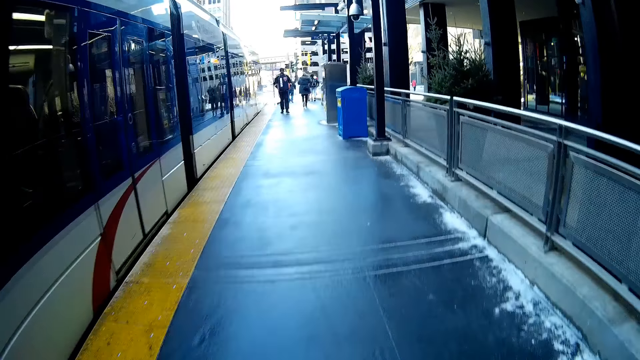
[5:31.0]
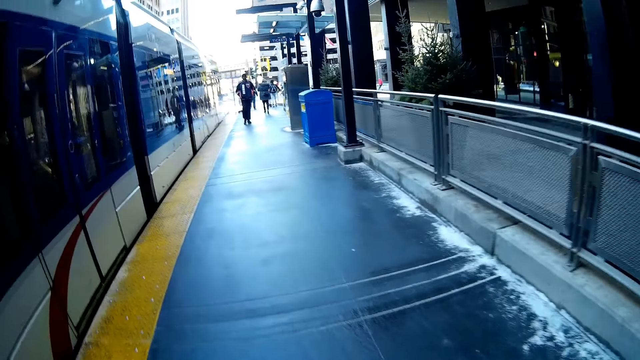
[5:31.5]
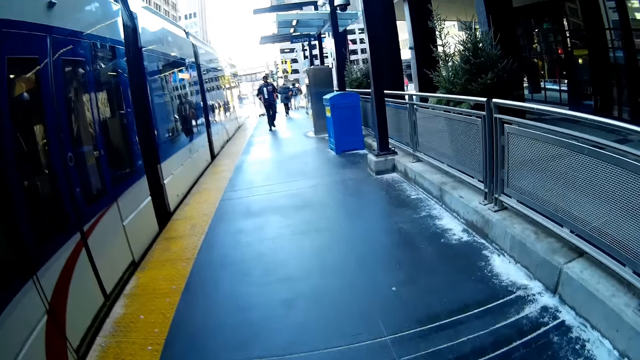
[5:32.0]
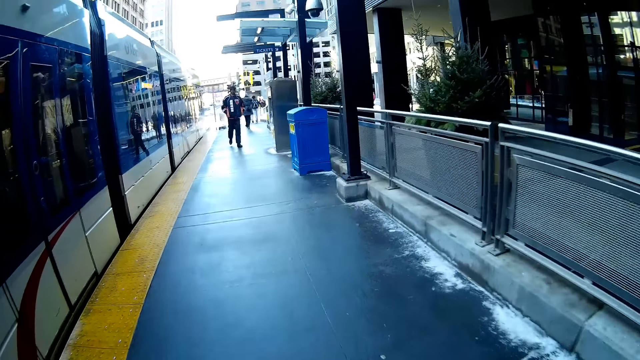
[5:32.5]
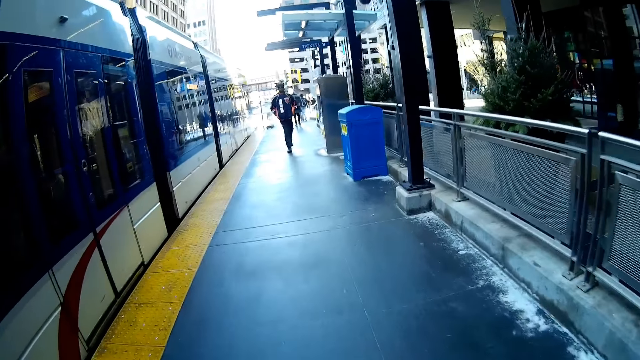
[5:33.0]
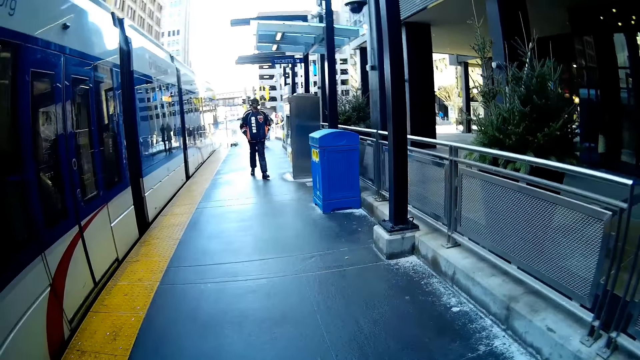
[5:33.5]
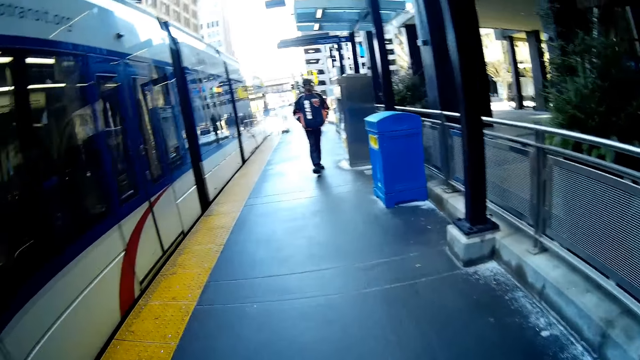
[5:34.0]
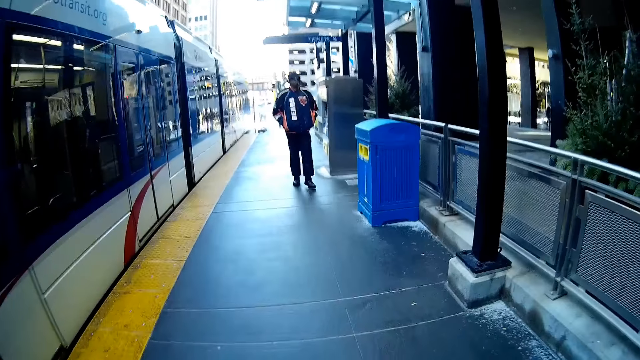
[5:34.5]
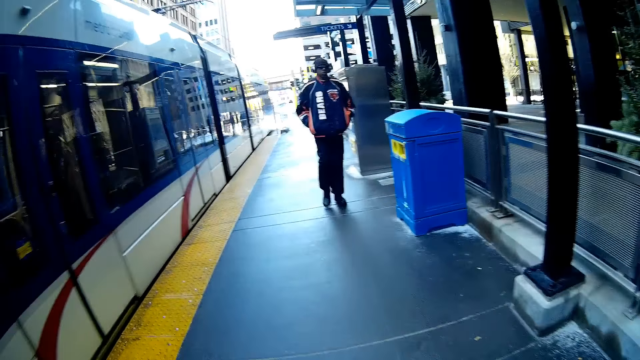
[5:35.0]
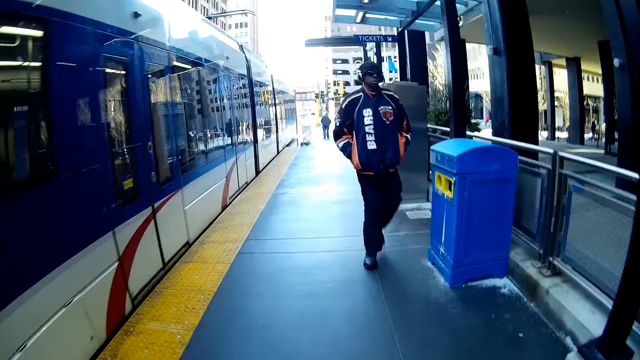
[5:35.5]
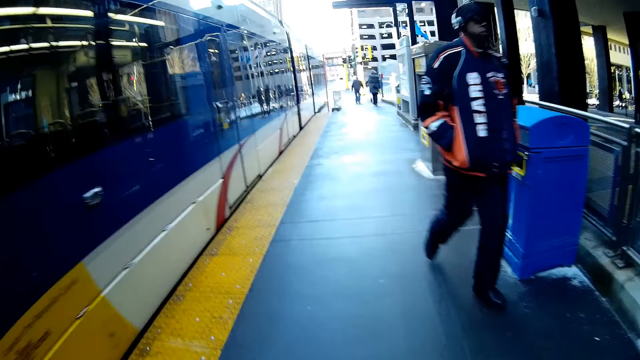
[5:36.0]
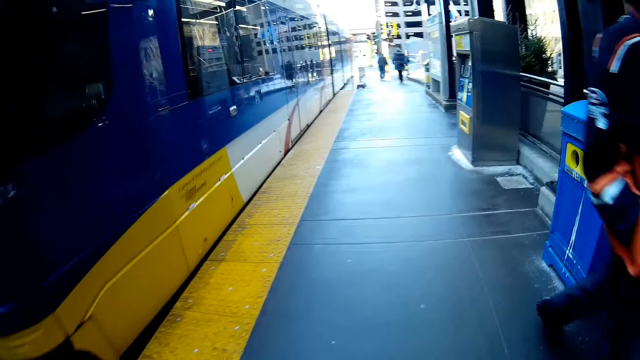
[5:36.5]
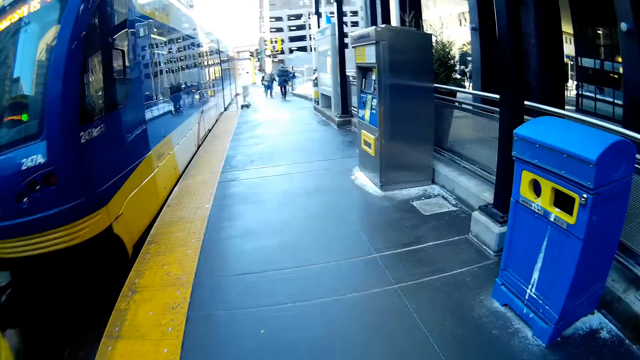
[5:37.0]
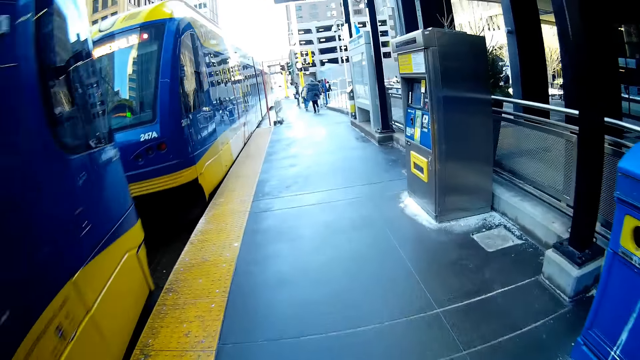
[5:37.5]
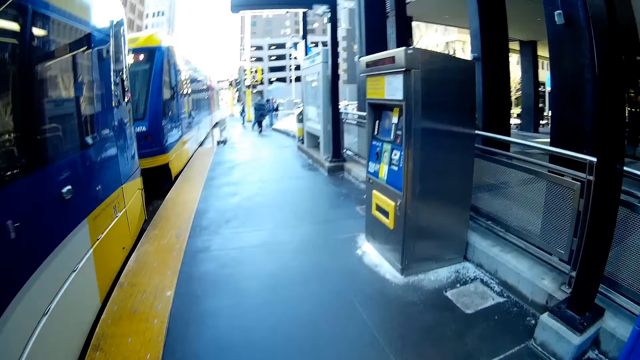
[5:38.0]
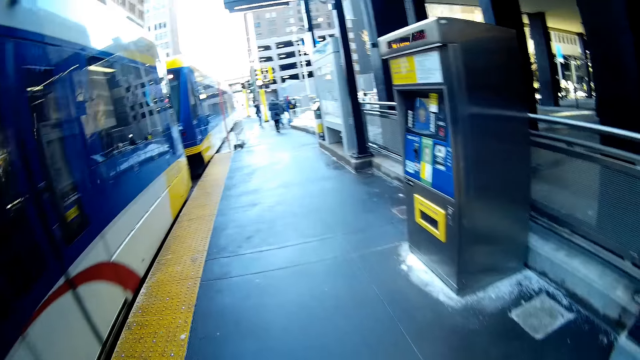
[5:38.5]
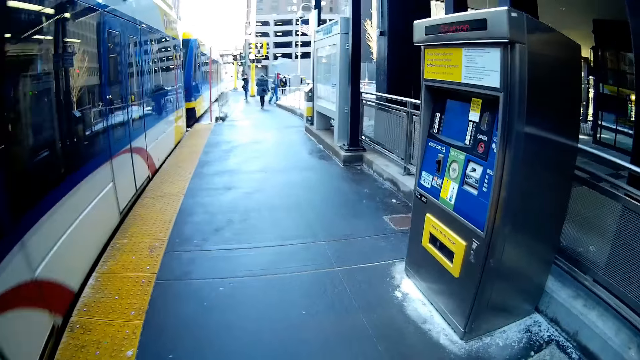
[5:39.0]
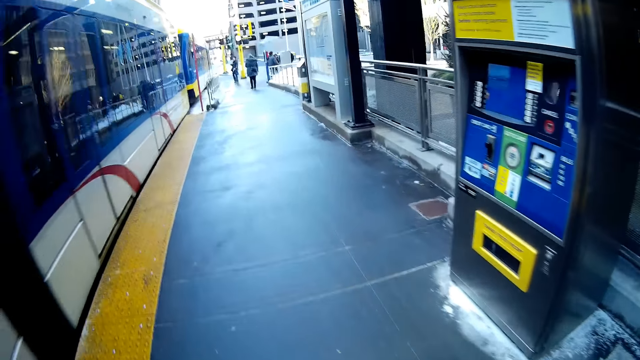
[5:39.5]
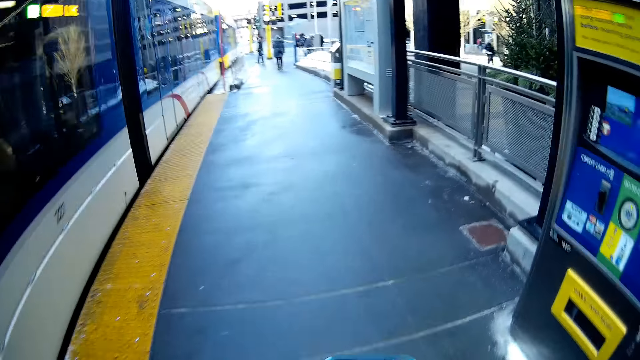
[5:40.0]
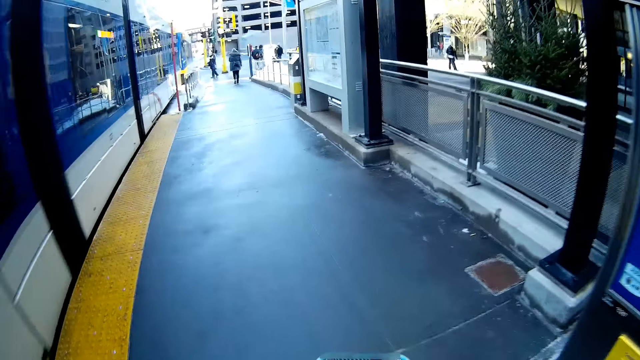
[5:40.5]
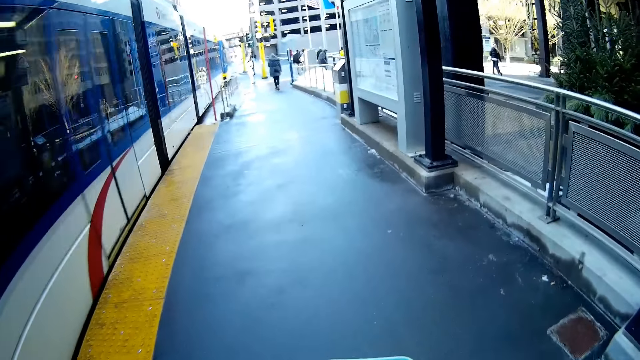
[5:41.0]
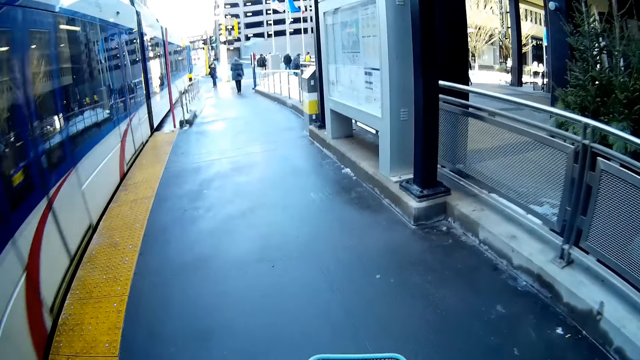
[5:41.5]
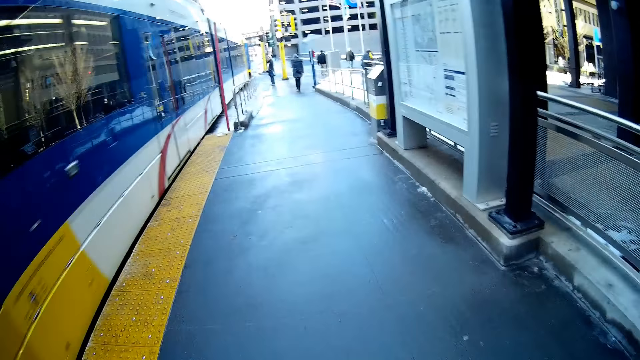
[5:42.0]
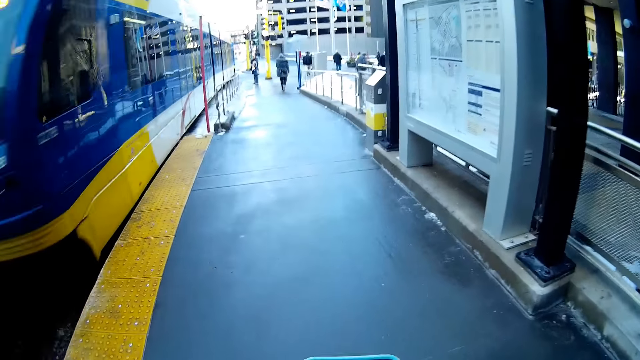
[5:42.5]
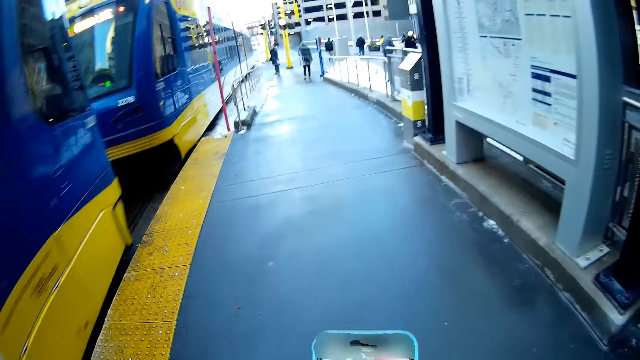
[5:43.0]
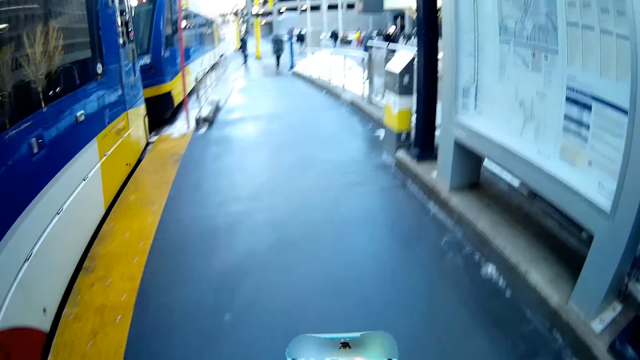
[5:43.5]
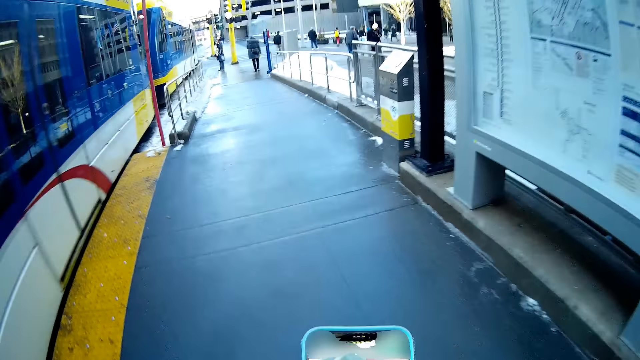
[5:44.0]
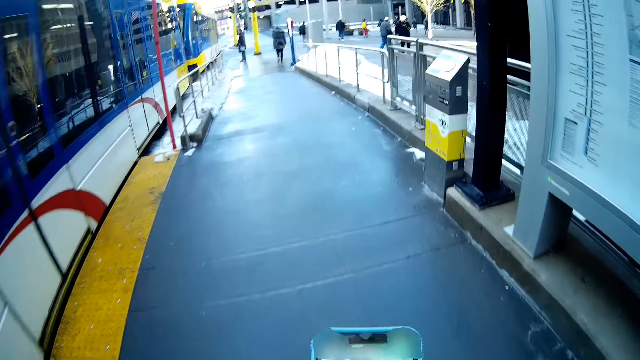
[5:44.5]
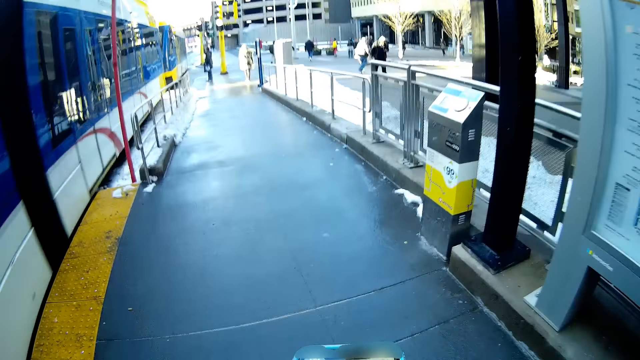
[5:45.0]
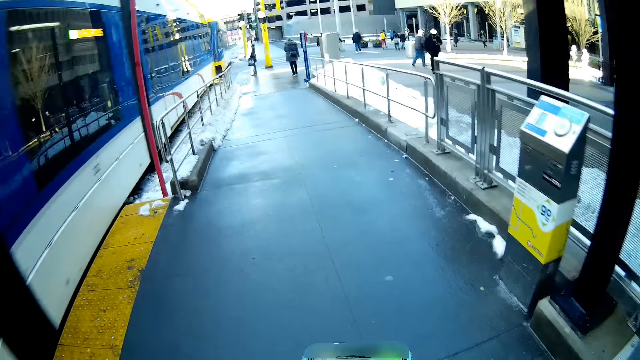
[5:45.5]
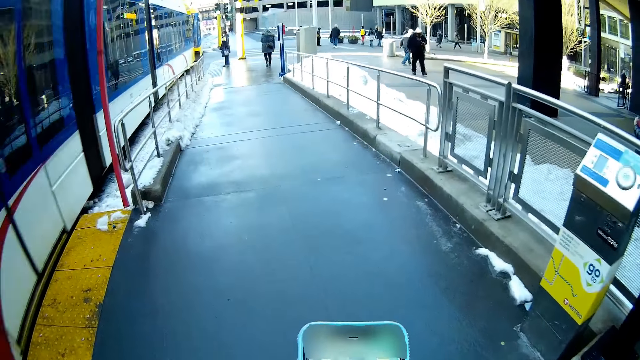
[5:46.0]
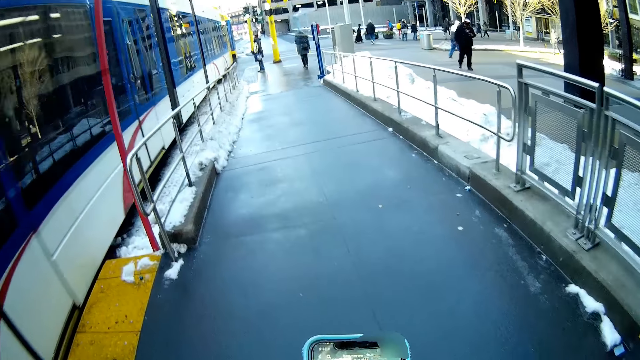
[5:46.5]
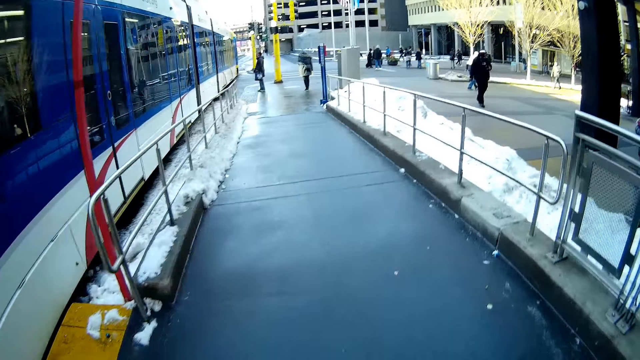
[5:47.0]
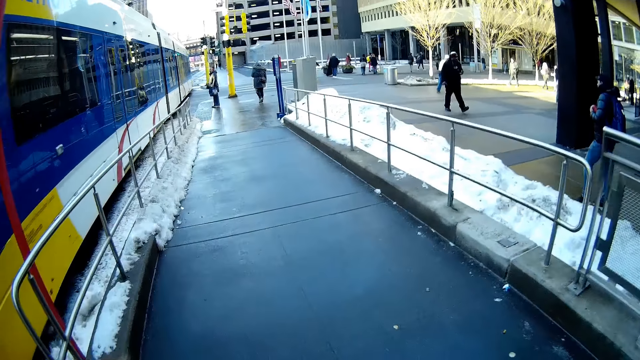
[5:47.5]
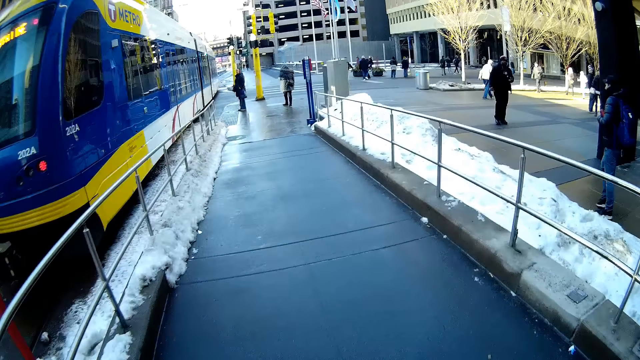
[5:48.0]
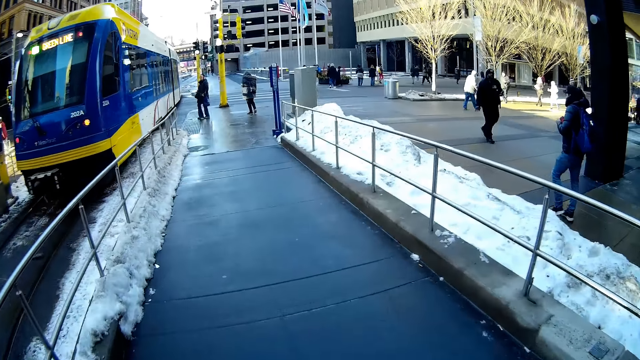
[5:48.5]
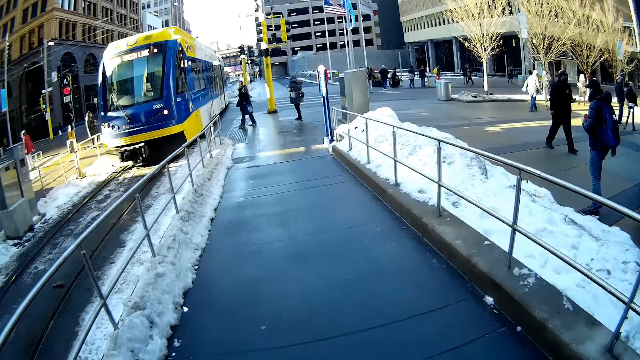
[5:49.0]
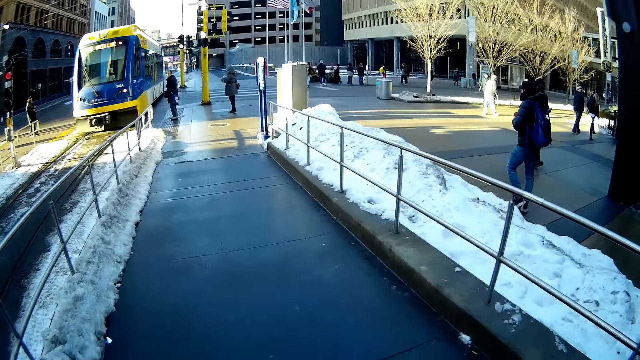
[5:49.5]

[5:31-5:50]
The train starts moving. A man walks past the camera wearer. The camera wearer presses a phone with both hands. They hold the mobile phone with the right hand. They scroll the mobile phone with the right hand.

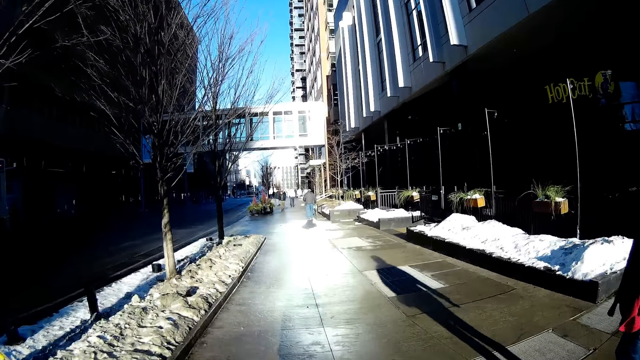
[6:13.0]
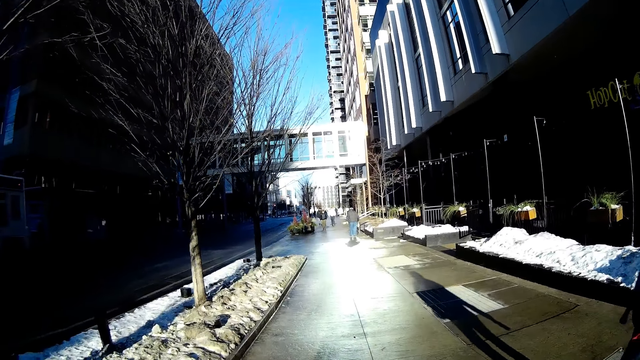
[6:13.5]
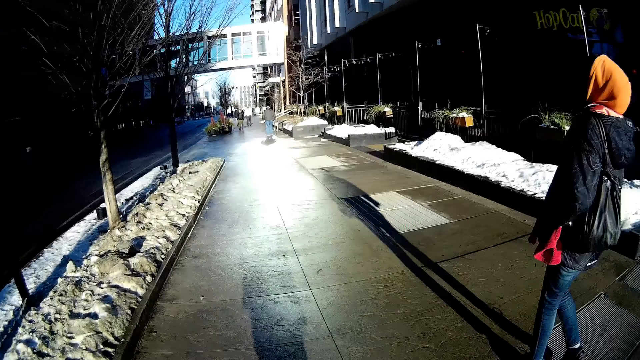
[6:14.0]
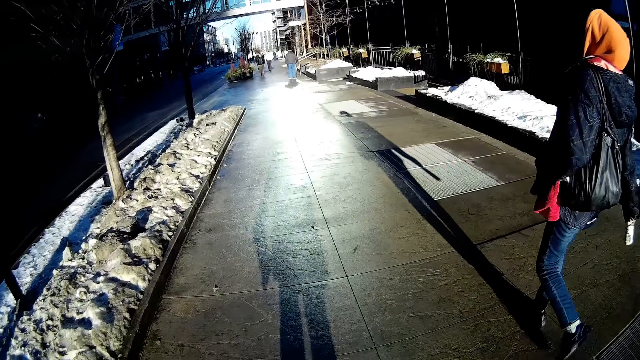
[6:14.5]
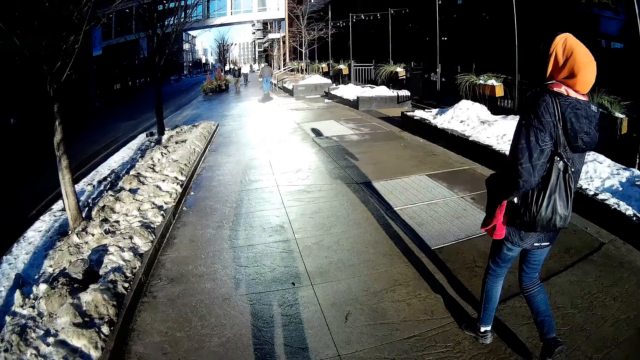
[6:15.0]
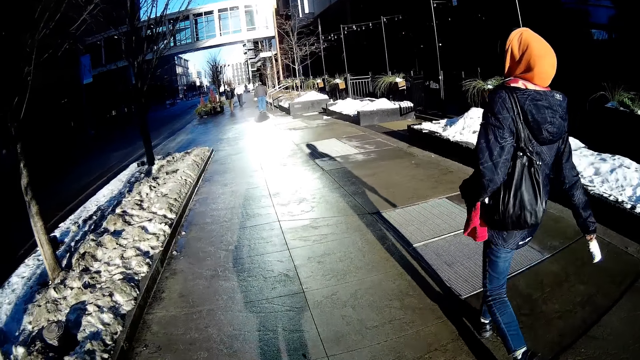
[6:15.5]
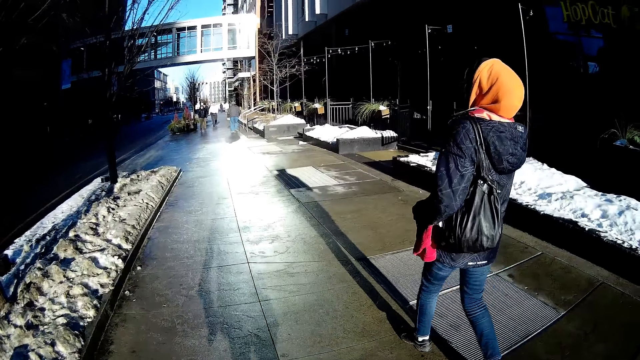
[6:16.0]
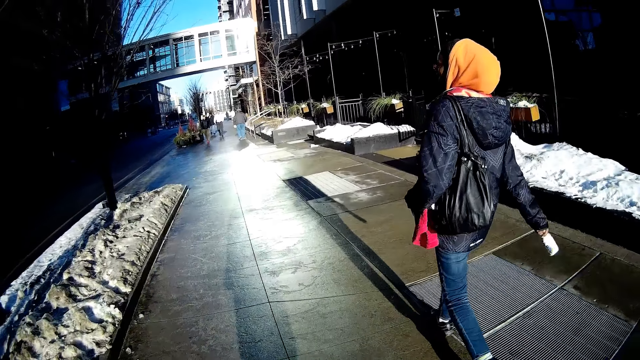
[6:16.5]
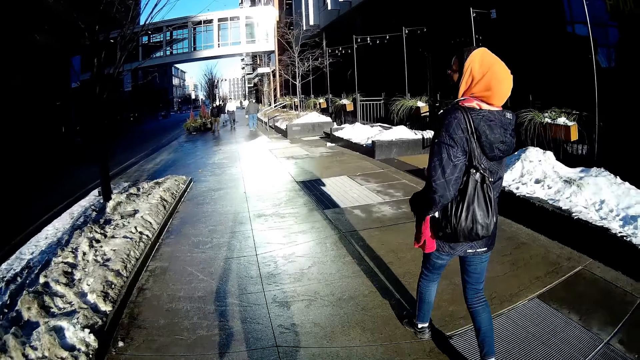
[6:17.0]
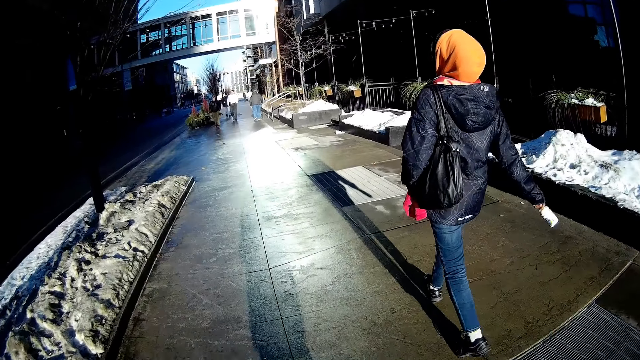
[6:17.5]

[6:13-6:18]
A woman walks past the camera wearer.
